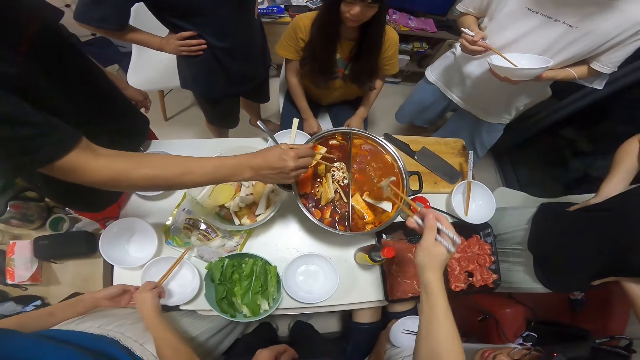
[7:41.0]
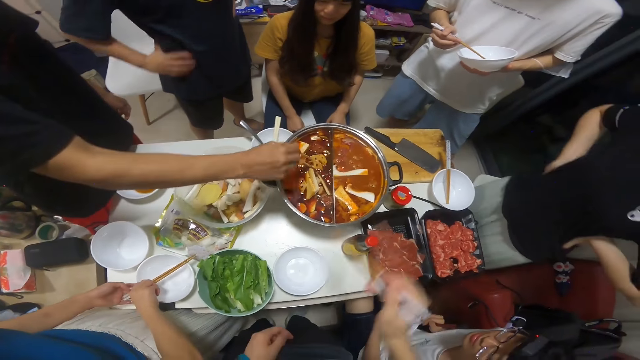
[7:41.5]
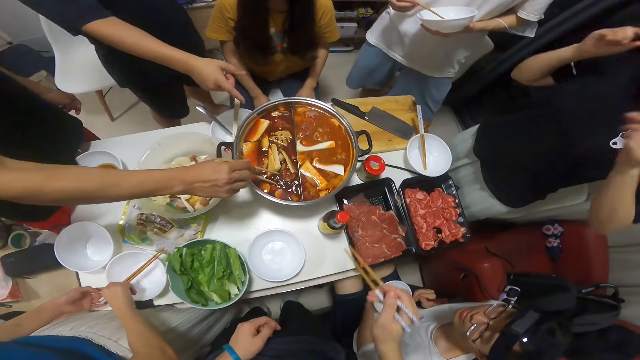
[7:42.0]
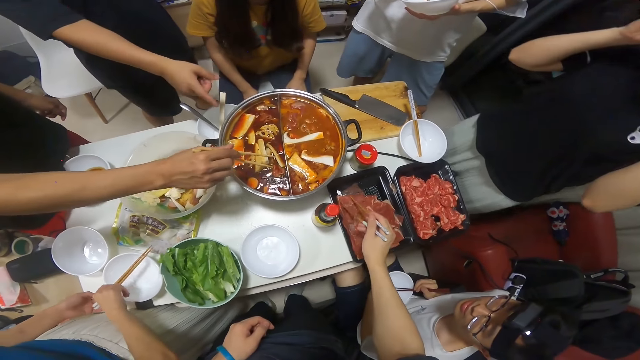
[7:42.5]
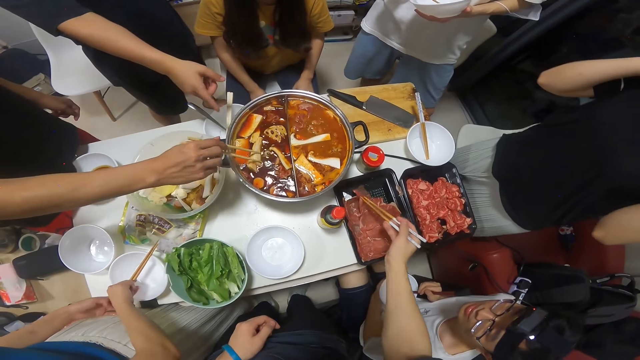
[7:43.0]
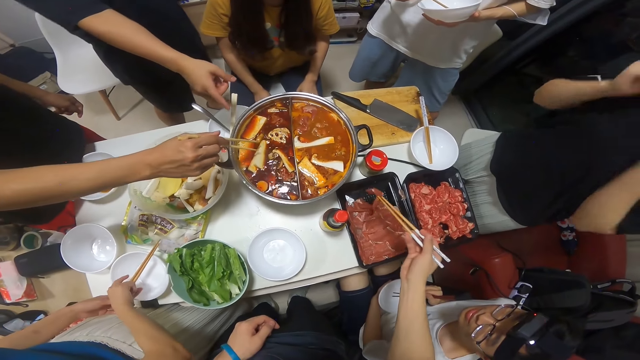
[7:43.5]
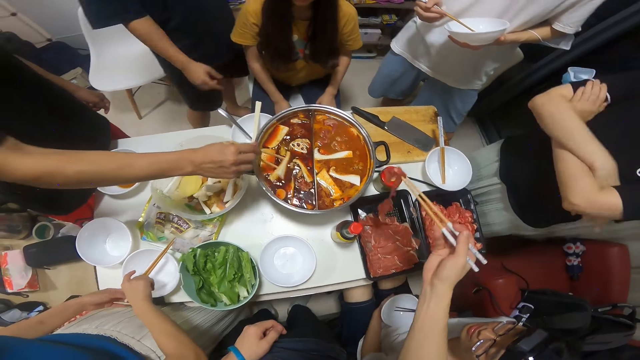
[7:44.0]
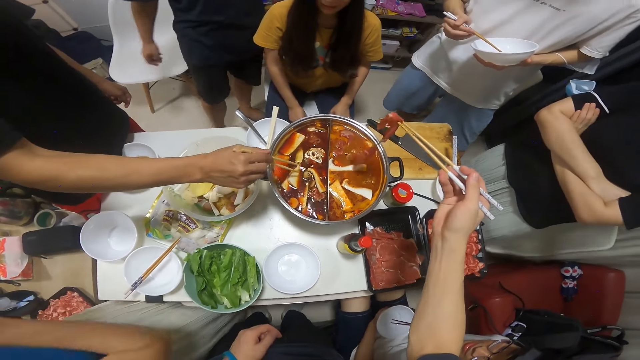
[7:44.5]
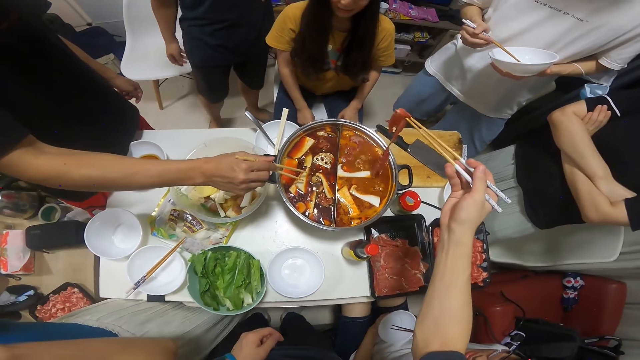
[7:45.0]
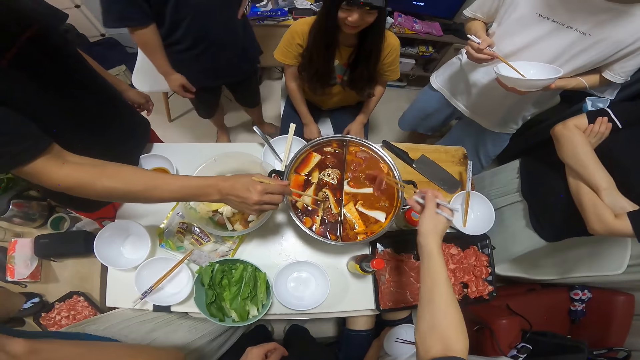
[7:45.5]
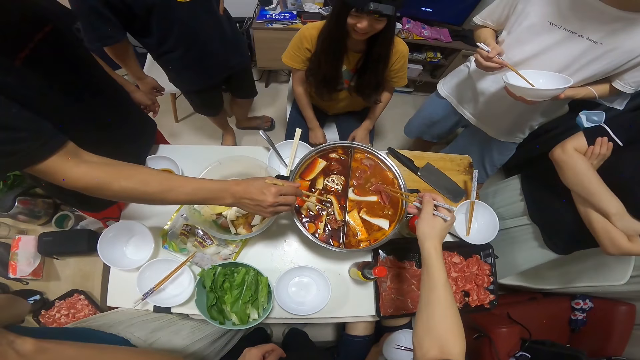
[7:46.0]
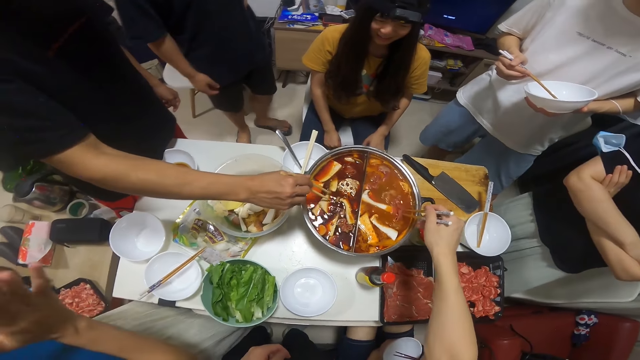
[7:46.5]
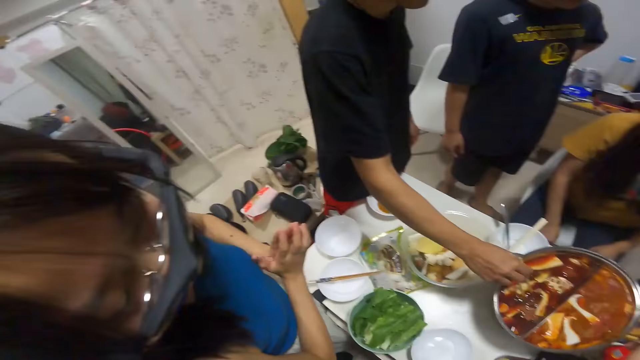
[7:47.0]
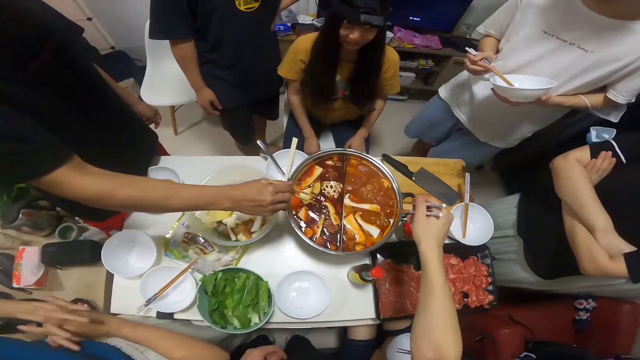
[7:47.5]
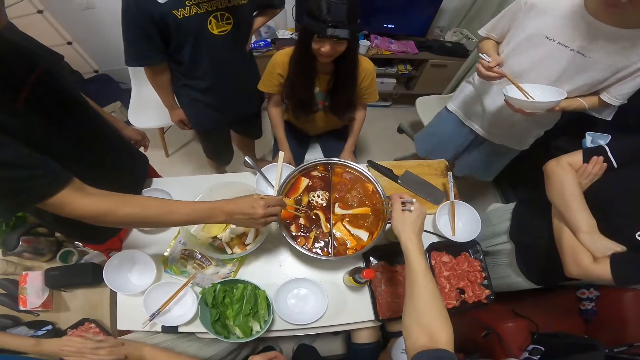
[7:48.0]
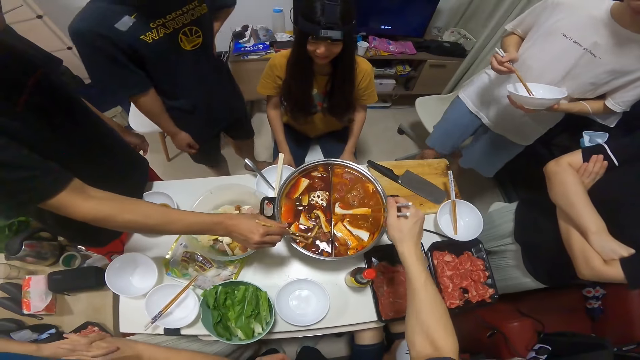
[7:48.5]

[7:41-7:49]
The camera wearer puts the fried lotus into the boiling soup. He takes meat from the meat bowl with the chopstick. A man interacts with several people. The camera wearer puts the meat in the boiling soup. He stirs the boiling soup with his chopstick. The man stirs the food in the bowl.

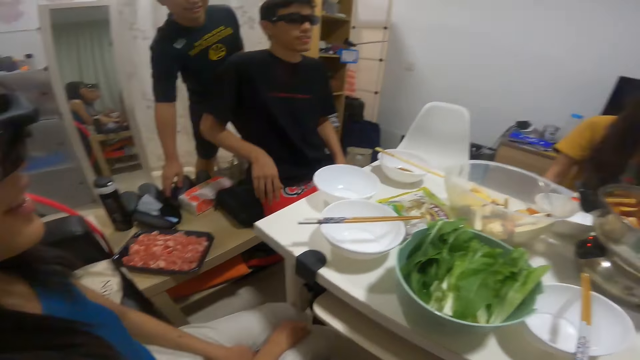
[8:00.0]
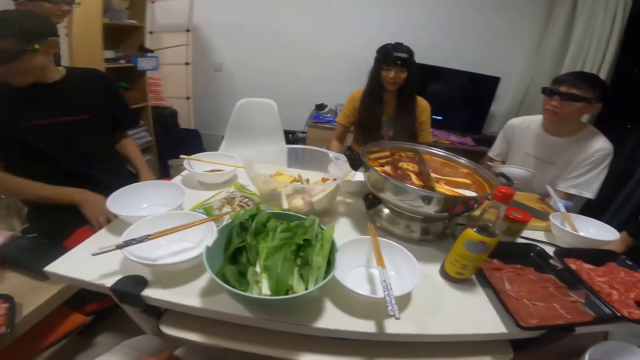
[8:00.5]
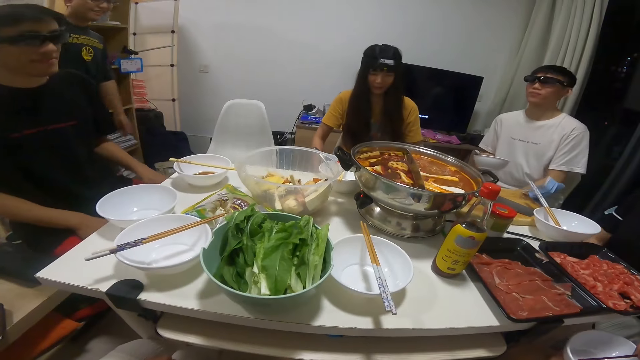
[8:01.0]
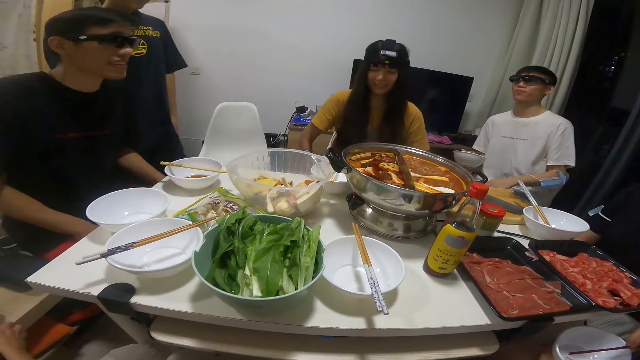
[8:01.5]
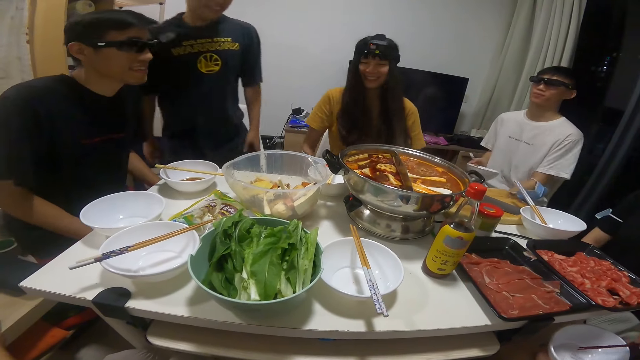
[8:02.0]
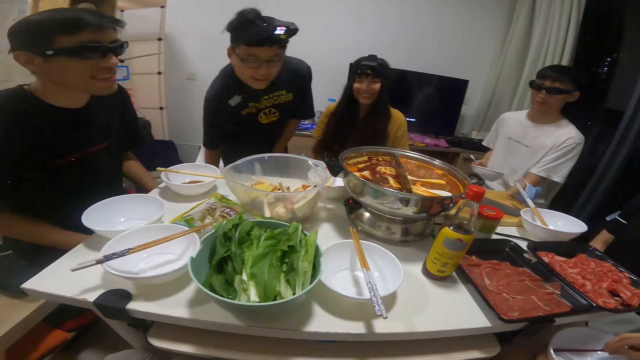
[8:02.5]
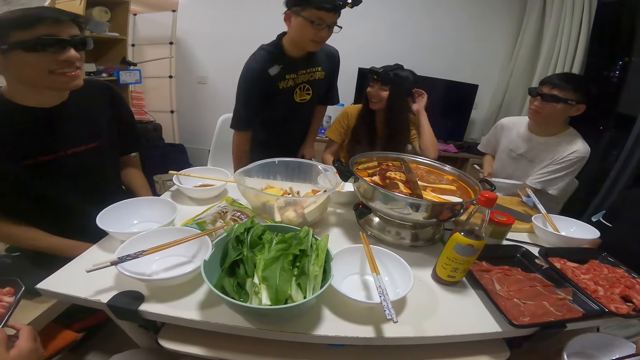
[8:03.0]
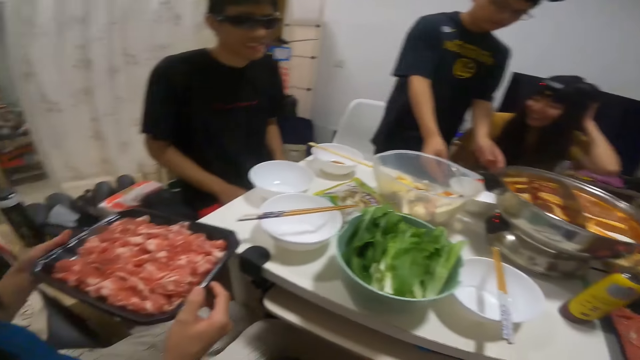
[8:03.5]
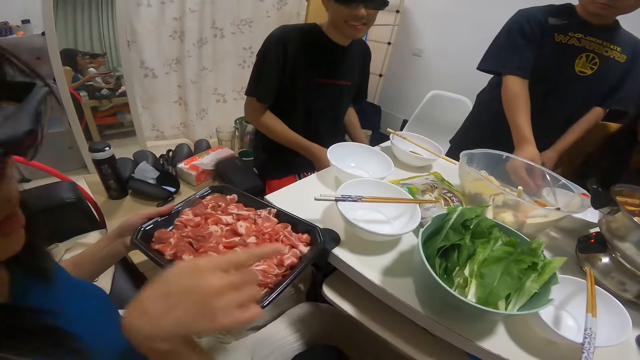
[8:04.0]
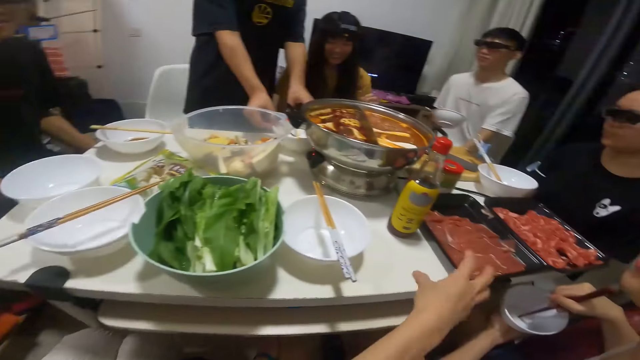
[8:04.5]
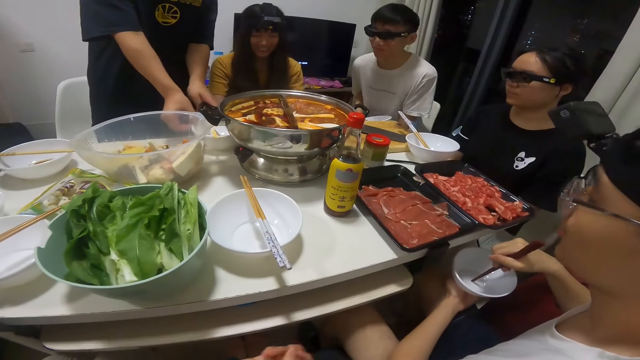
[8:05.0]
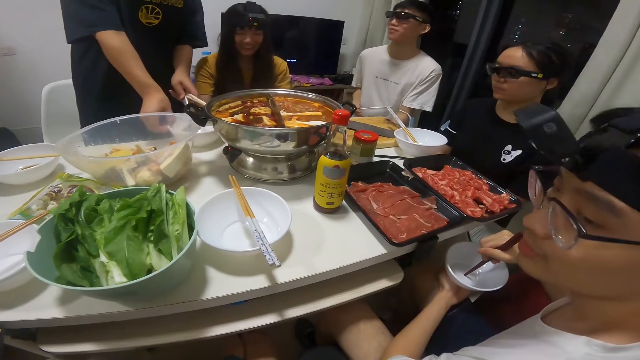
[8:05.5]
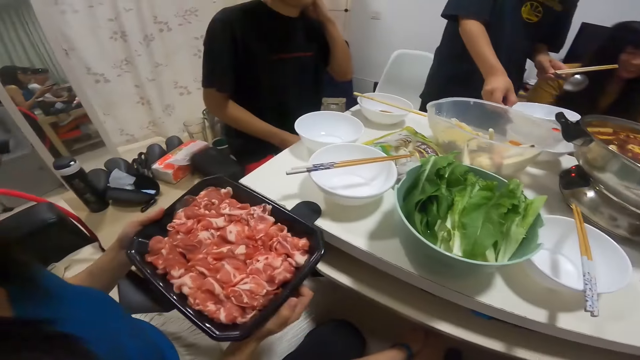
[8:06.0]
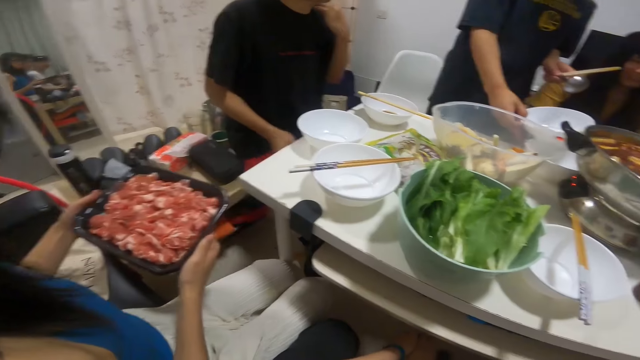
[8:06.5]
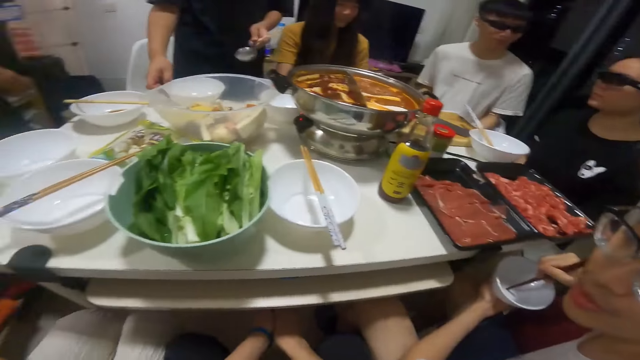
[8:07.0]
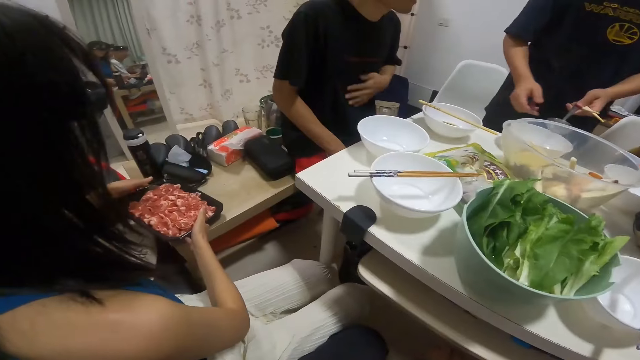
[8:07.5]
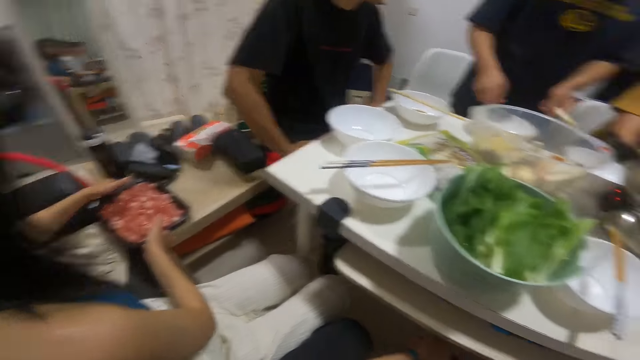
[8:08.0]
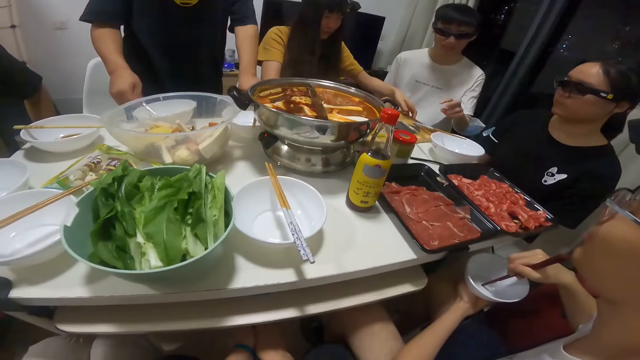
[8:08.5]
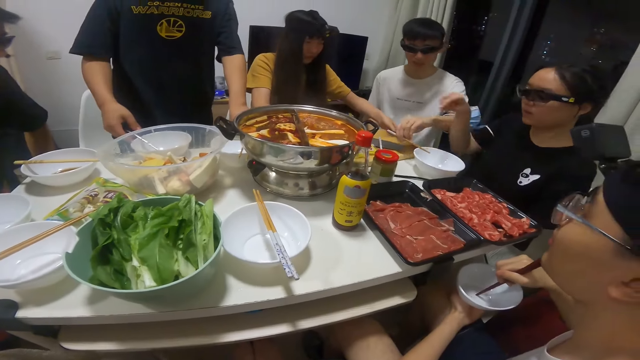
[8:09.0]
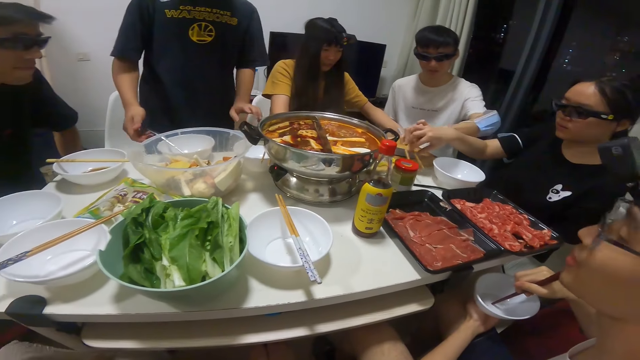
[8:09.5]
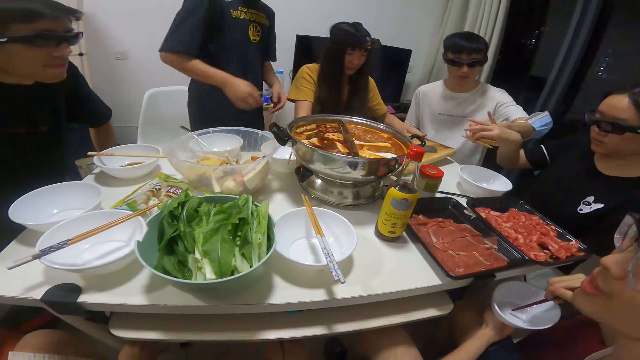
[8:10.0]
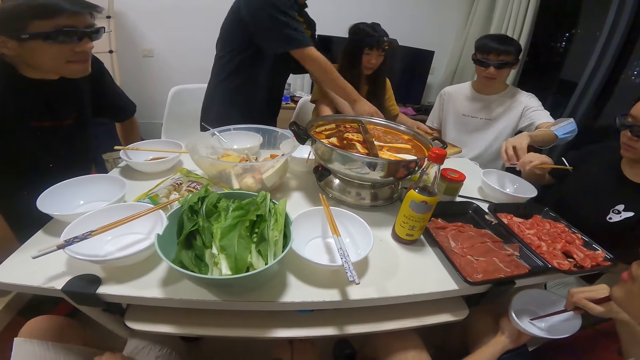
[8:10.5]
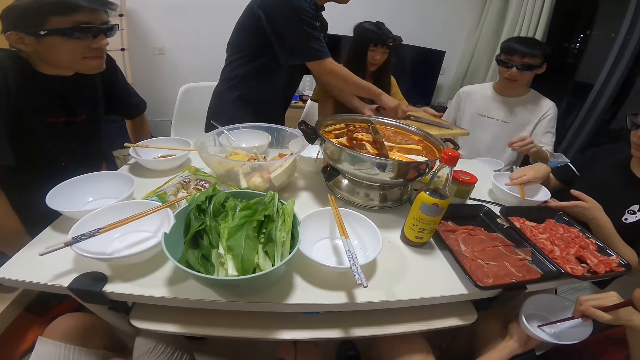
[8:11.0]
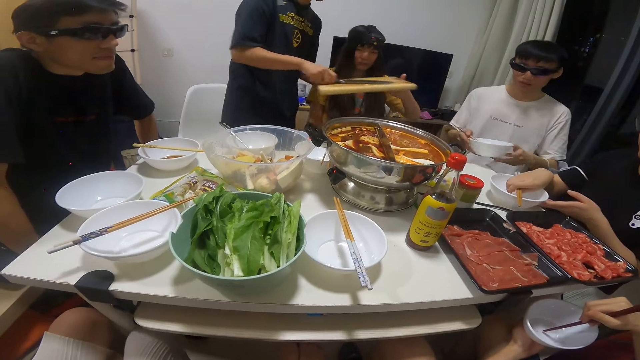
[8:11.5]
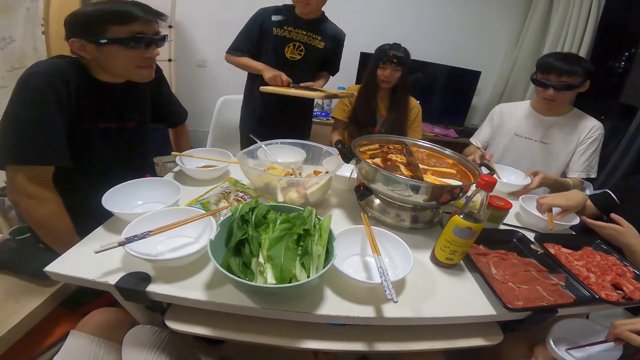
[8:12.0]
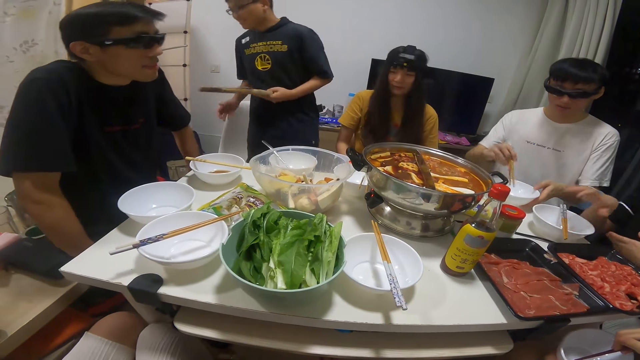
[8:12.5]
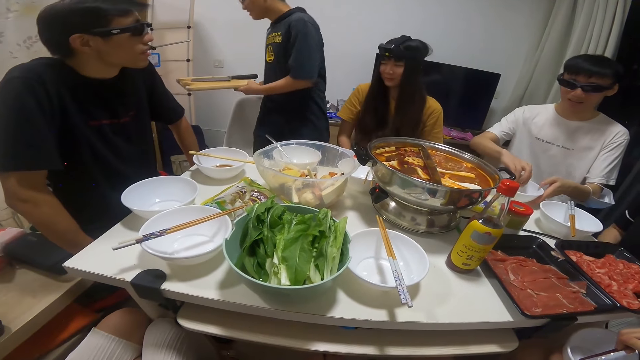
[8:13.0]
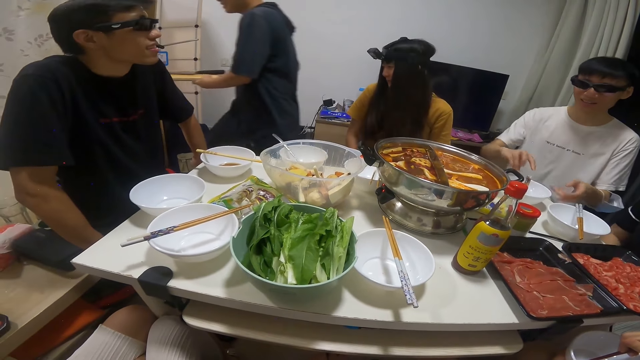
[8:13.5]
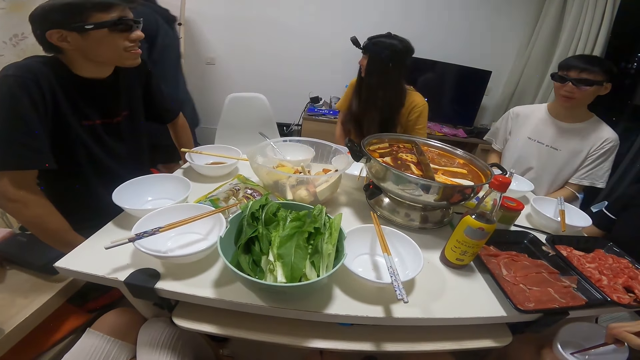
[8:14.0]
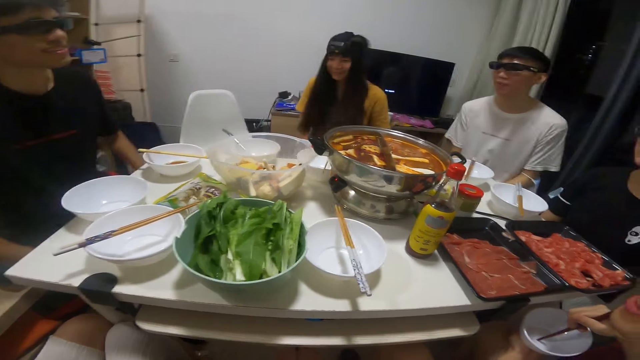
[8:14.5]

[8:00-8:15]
A girl picks meat from the table. A woman carries a bowl of meat from a carton with both hands. A man takes the chopstick in the bowl with his right hand and takes the spoon in the bowl with his right hand. The man carries the bowl from the table in his left hand, moves another bowl on the table, and drops a bowl on the table. The first woman drops the bowl of meat on the carton. The man drops the spoon in the bowl and drops the chopstick in another bowl. Another man takes a chopstick from the table. Another woman takes the chopstick from the other man. A third woman carries the chopping board from the table. The second woman drops the chopstick over the bowl. The first man takes the chopping board from the third woman. The third woman gives the chopping board to the first man. The other man drops his bowl on the table and puts the chopstick over his bowl.
